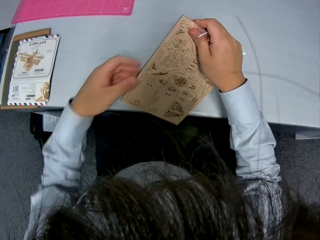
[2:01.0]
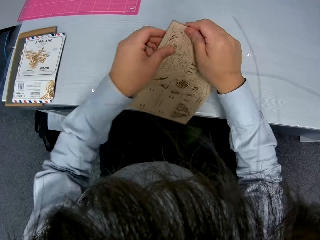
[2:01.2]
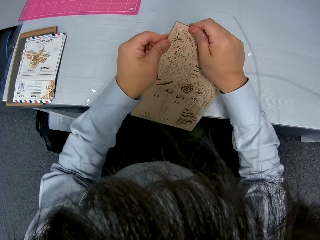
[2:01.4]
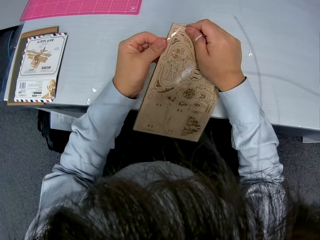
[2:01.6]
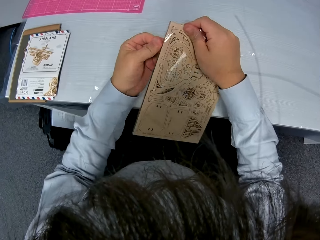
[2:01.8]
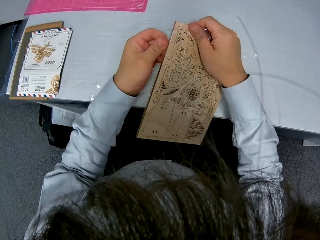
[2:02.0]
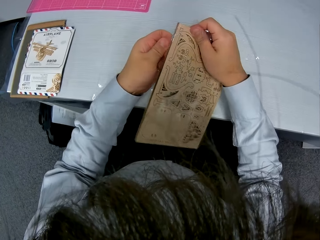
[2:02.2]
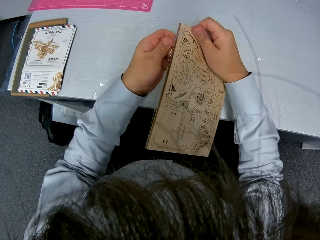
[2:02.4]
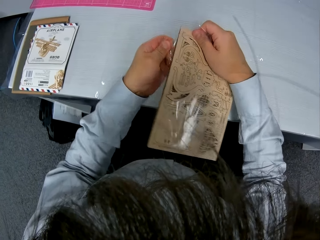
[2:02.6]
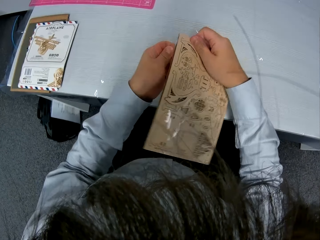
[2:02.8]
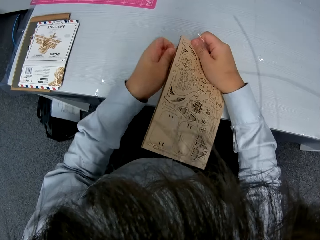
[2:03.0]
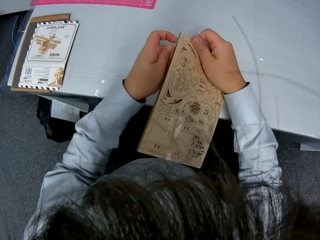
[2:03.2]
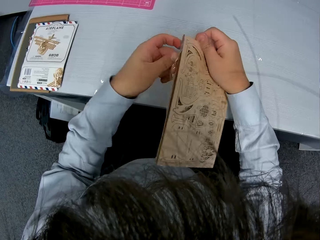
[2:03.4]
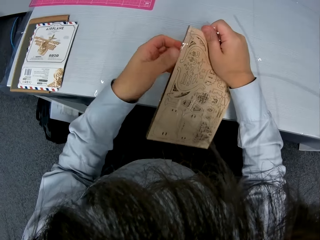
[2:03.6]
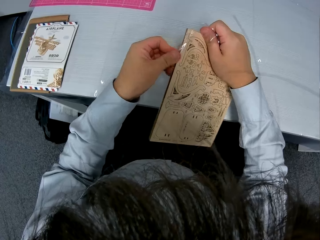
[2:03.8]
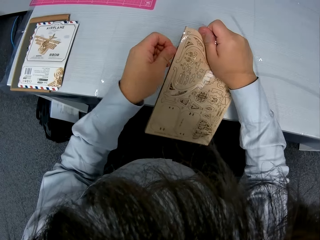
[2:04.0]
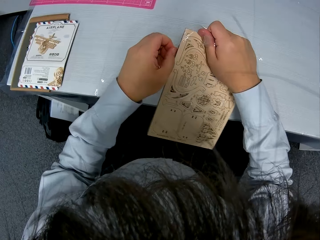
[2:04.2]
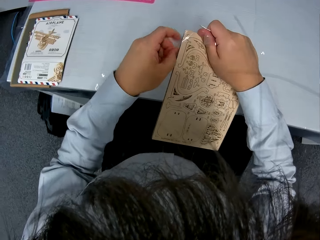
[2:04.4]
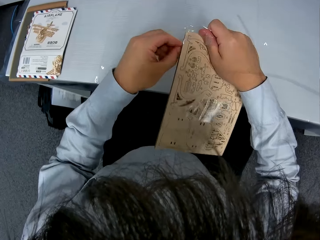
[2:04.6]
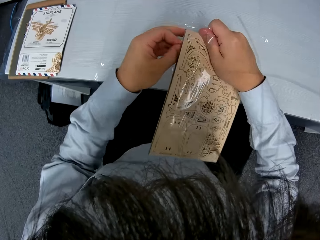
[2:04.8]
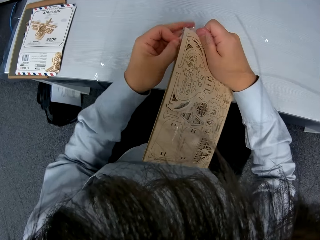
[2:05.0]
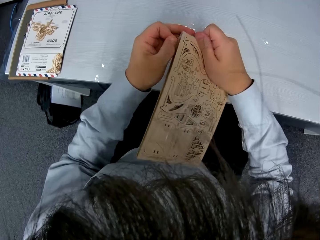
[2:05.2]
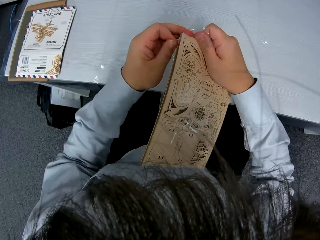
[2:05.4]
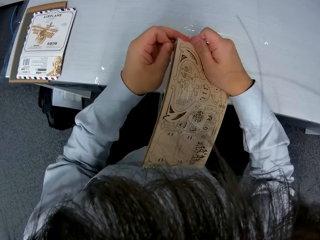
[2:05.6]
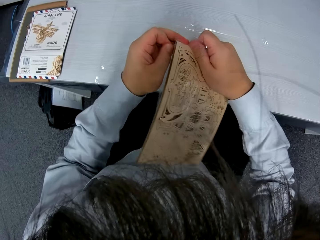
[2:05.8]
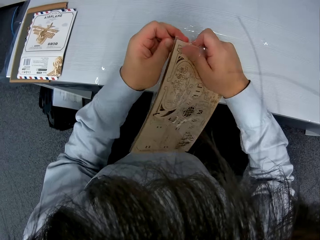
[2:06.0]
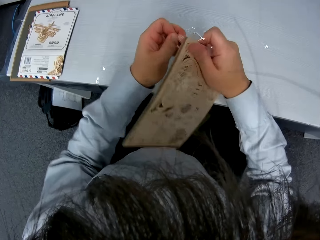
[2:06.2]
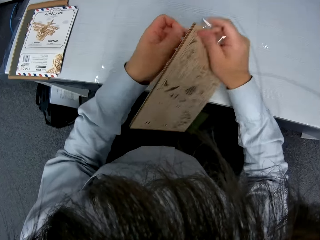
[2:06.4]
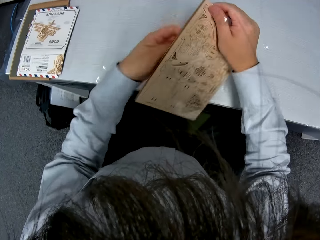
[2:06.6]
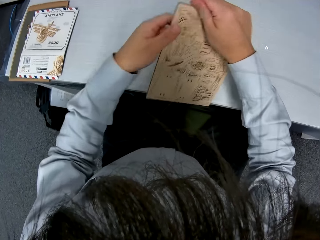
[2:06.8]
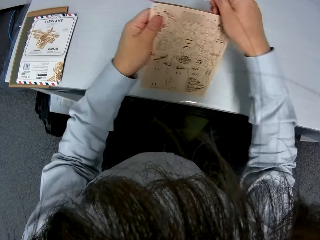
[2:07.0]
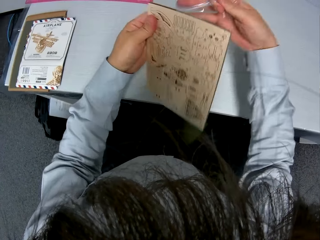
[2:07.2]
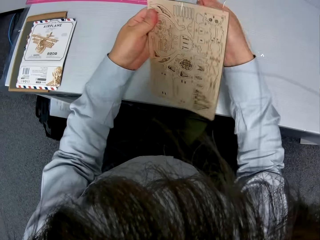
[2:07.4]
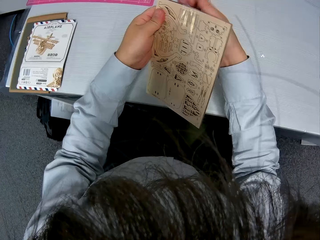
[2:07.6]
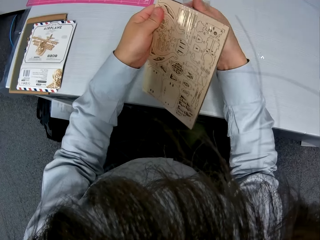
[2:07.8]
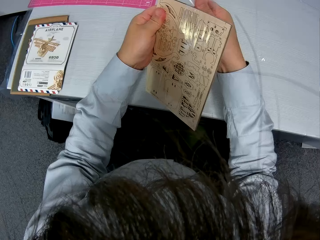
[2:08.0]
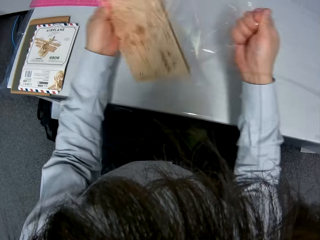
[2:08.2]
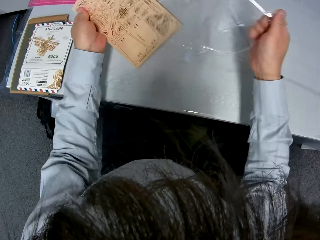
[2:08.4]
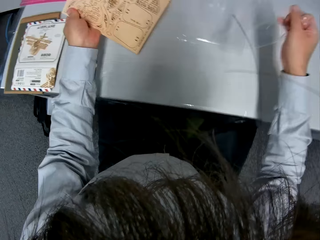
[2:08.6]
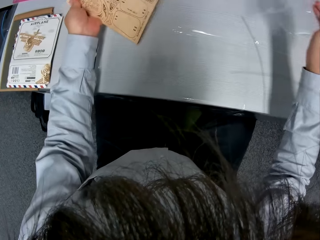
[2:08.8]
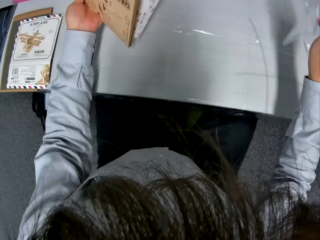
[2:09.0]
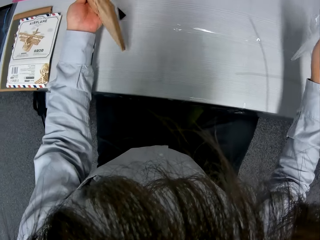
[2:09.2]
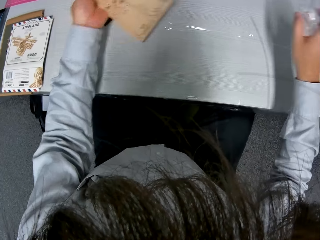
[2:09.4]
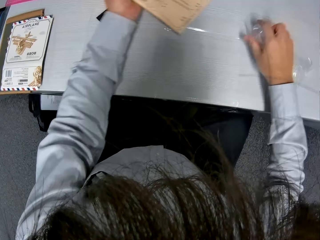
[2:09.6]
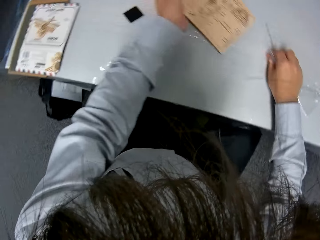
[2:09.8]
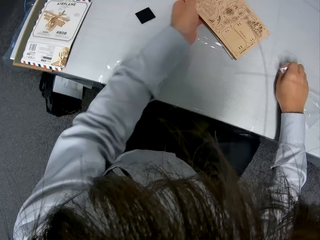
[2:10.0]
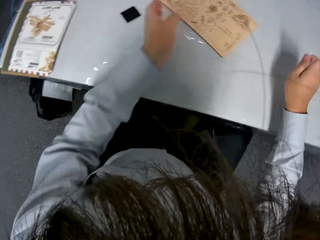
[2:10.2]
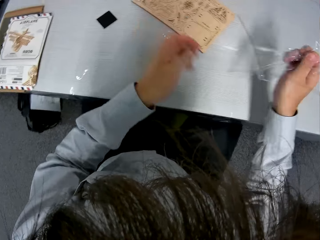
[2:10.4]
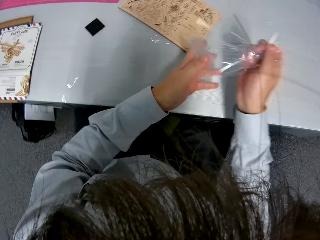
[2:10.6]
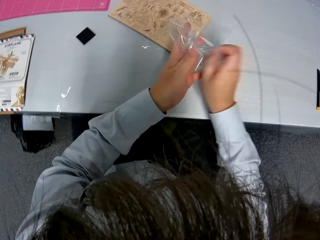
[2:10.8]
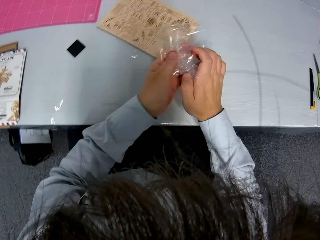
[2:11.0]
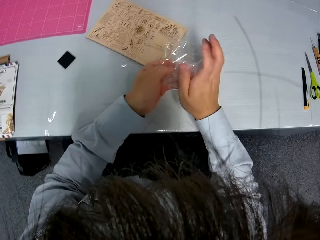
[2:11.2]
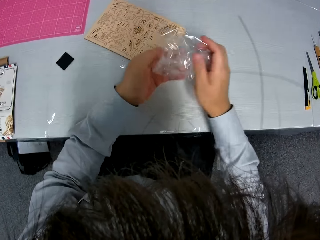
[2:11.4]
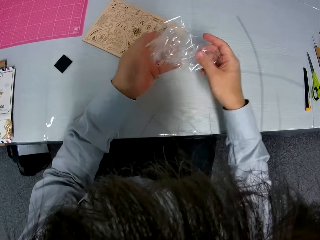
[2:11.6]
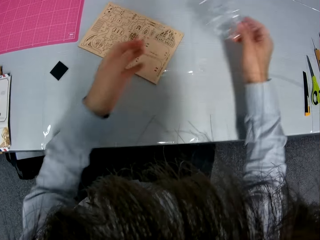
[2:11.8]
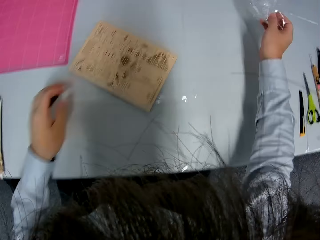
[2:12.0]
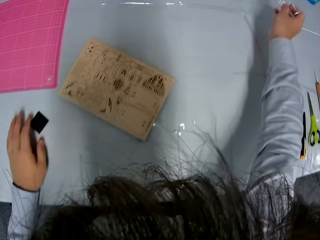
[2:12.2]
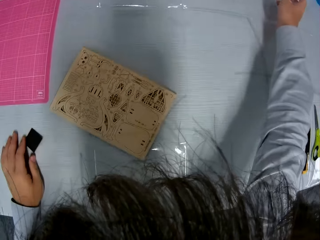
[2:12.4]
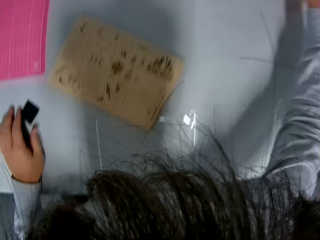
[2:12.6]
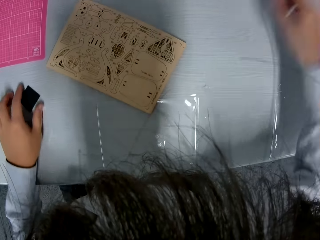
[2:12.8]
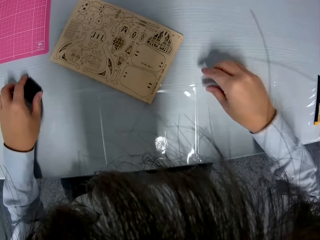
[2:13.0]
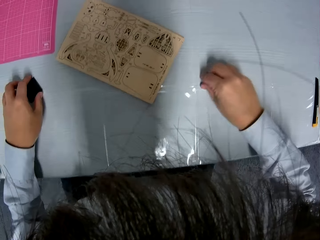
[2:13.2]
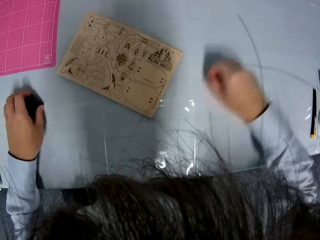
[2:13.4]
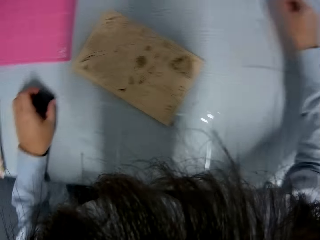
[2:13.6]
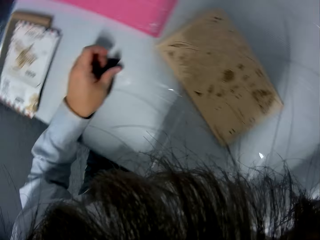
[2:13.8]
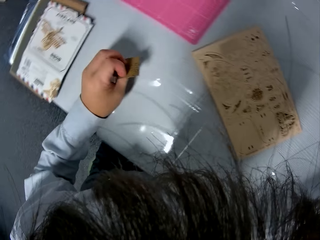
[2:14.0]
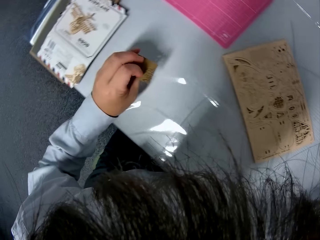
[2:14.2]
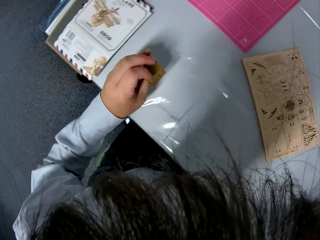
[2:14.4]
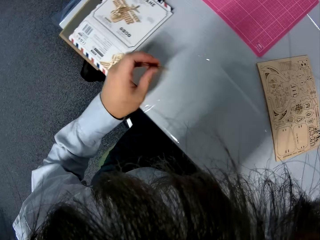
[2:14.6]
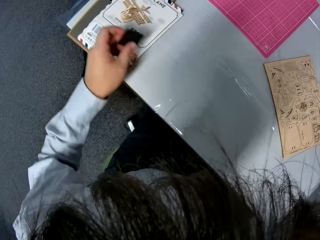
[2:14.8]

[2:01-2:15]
The camera wearer puts the paperboard on the table. They fold the polythene cover. They put down the polythene cover.

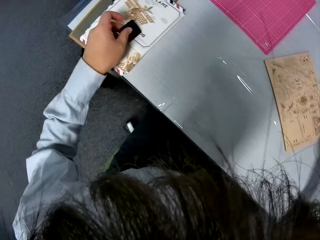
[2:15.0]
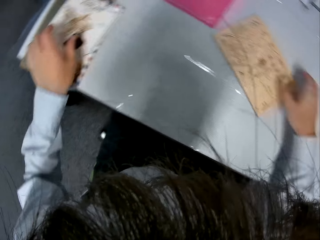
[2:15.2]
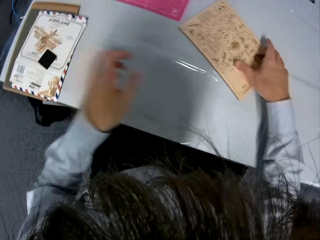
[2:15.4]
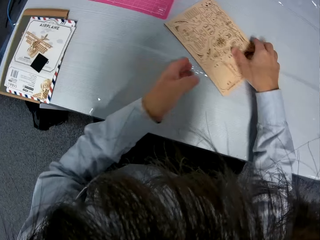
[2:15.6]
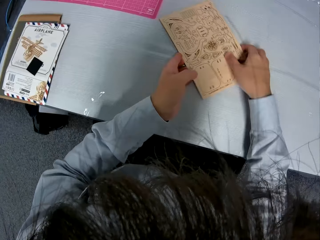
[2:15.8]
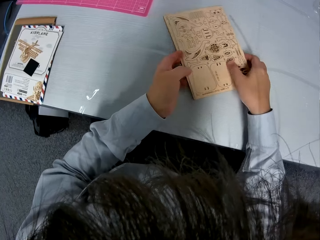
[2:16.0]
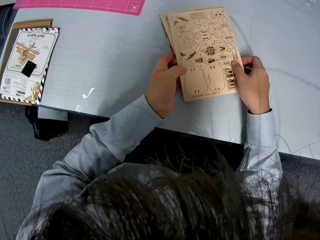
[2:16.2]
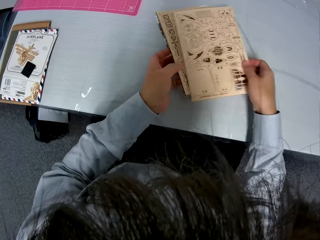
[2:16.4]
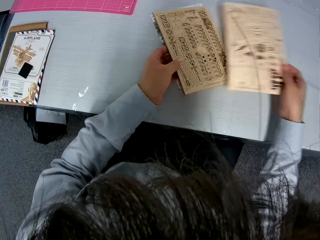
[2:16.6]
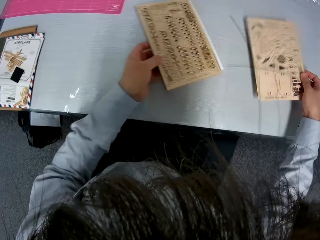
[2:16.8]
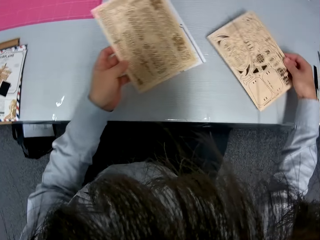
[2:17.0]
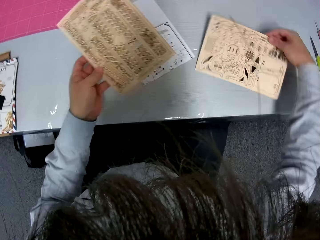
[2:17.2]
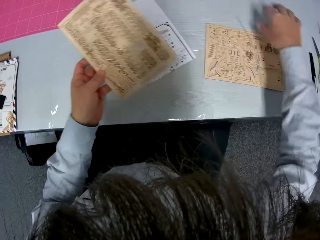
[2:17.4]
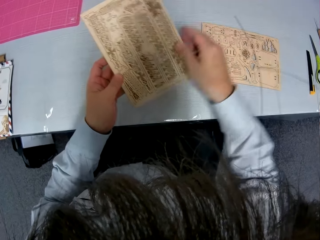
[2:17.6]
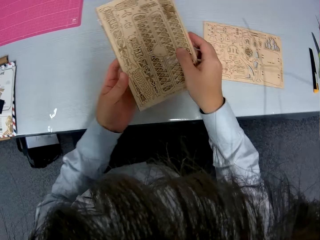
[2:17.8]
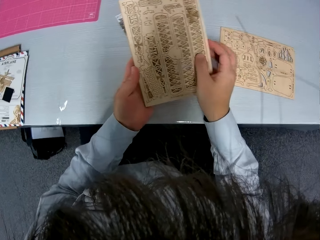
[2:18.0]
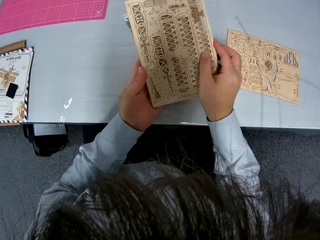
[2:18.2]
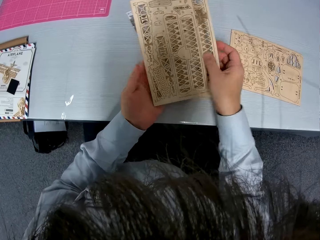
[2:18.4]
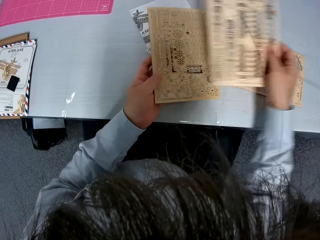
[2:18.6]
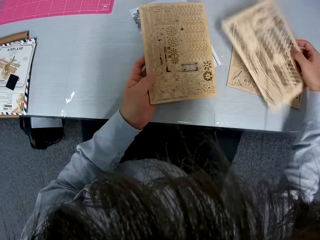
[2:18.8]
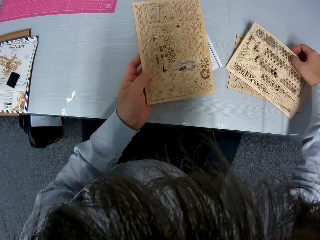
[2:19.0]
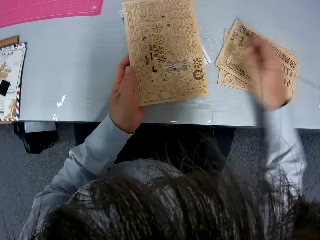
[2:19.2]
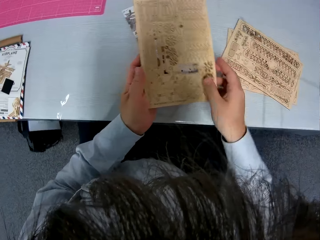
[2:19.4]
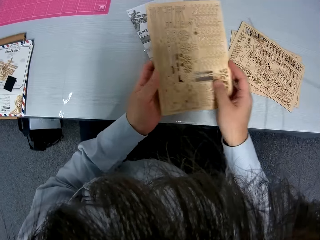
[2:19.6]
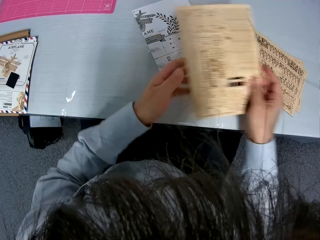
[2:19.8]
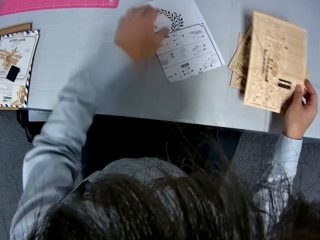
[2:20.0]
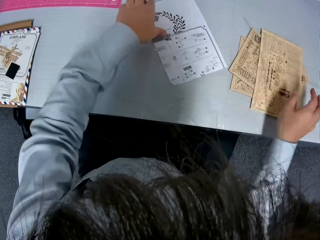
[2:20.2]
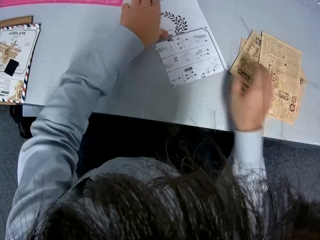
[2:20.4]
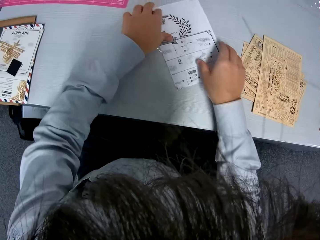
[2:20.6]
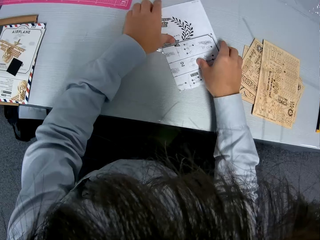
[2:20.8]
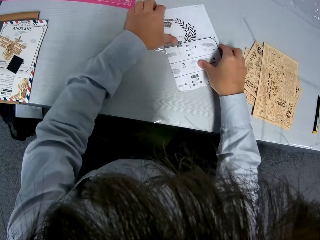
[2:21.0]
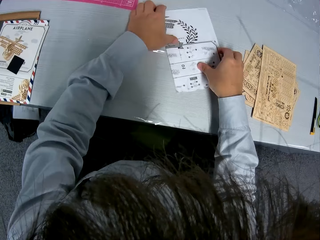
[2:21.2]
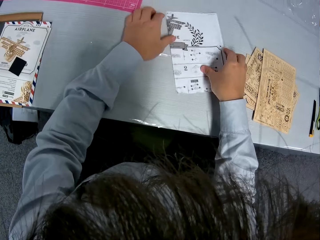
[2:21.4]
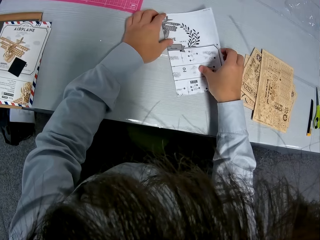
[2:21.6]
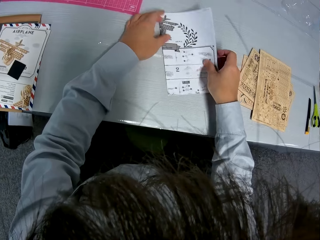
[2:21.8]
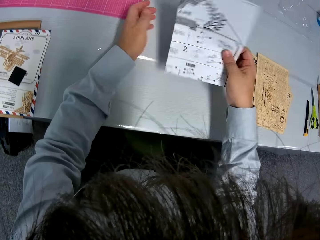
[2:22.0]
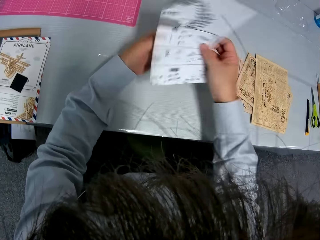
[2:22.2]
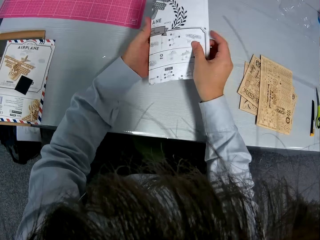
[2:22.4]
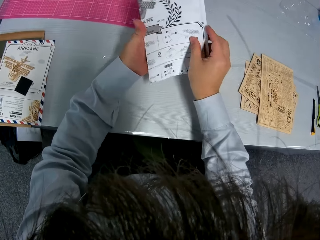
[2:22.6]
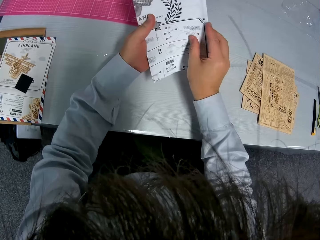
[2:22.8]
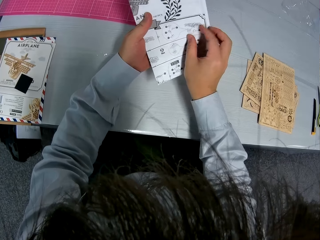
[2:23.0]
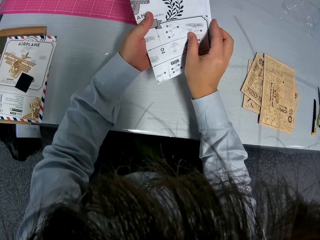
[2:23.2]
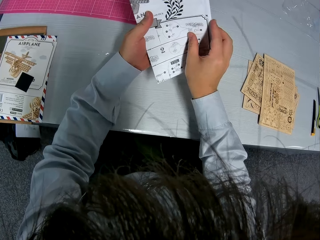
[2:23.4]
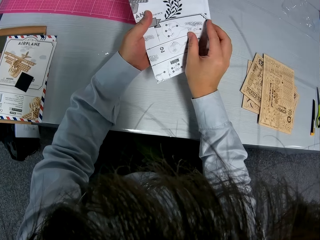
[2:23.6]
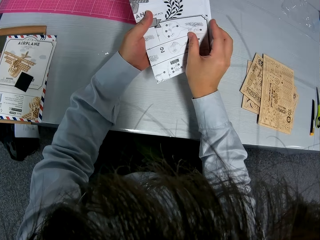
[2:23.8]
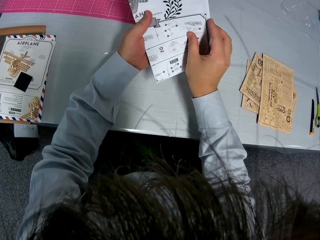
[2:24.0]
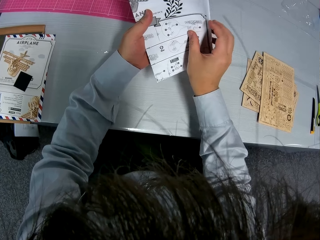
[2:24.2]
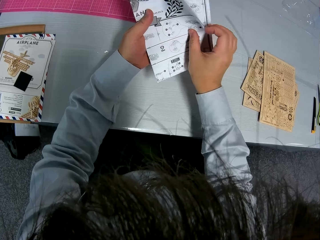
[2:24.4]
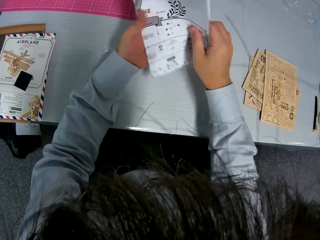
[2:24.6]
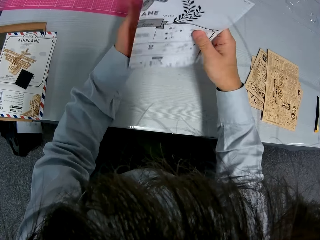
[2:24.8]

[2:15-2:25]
The camera wearer moves the manual away. They drop a card. They take the paperboard. They separate the puzzle sheets. They put the paperboard on the table. They take the manual paper.
